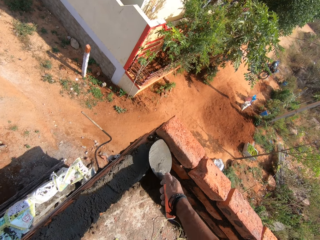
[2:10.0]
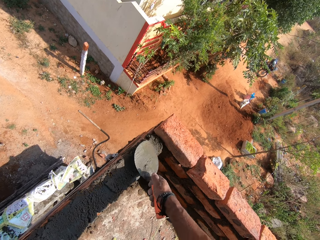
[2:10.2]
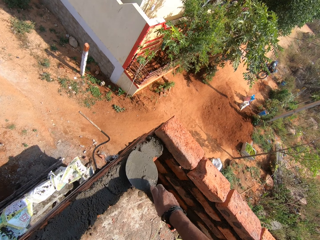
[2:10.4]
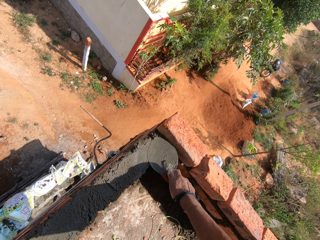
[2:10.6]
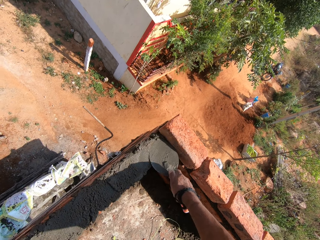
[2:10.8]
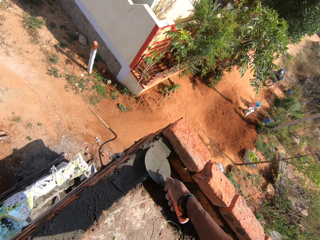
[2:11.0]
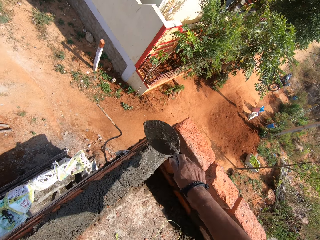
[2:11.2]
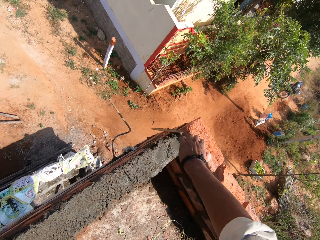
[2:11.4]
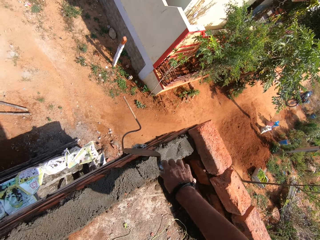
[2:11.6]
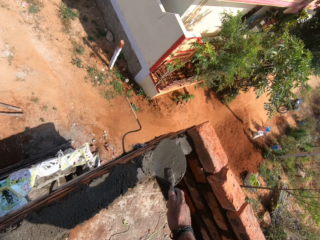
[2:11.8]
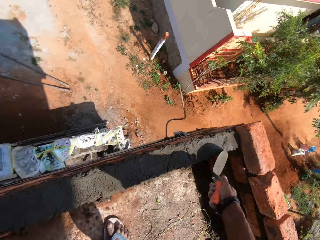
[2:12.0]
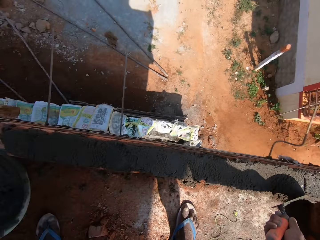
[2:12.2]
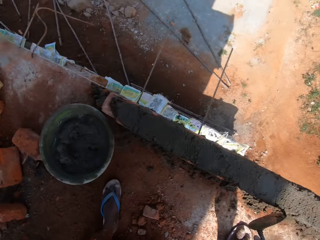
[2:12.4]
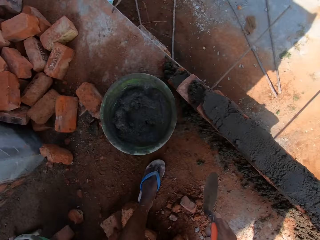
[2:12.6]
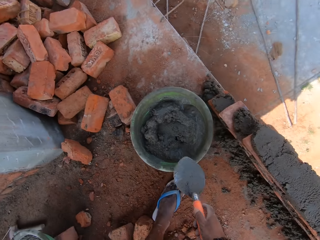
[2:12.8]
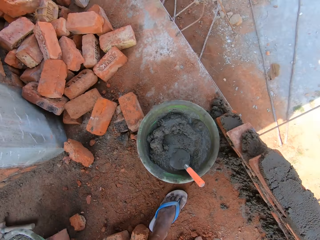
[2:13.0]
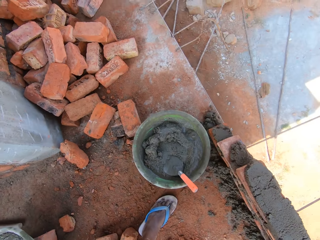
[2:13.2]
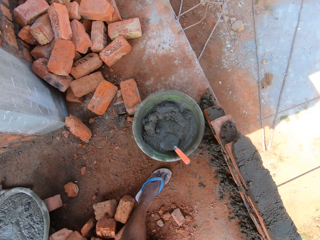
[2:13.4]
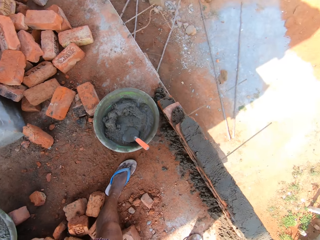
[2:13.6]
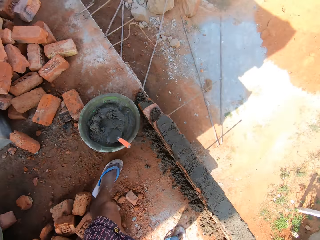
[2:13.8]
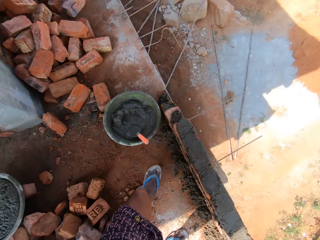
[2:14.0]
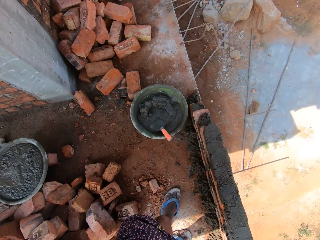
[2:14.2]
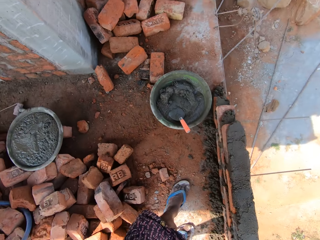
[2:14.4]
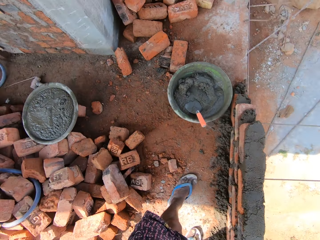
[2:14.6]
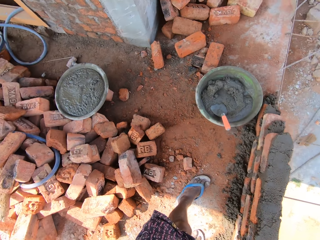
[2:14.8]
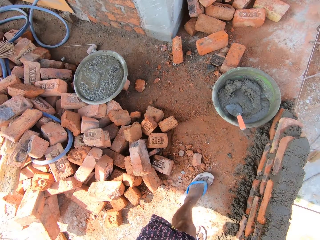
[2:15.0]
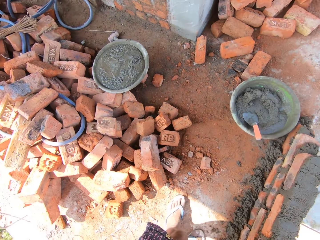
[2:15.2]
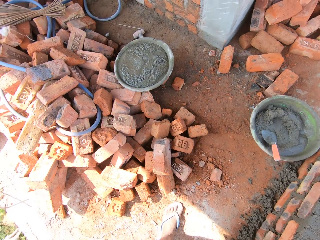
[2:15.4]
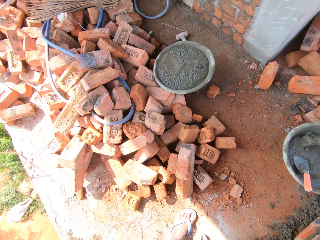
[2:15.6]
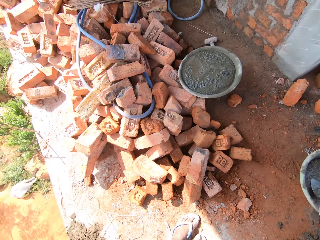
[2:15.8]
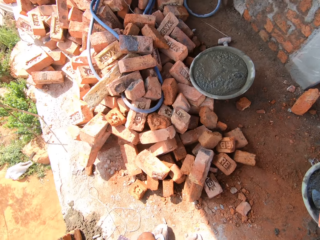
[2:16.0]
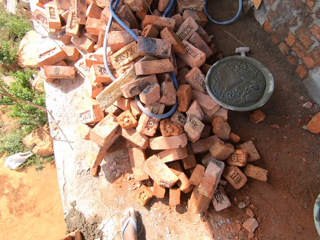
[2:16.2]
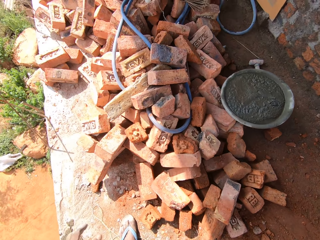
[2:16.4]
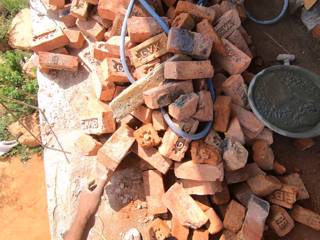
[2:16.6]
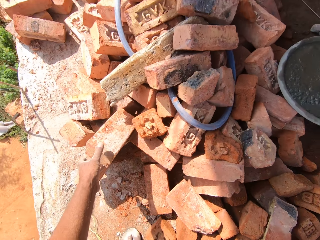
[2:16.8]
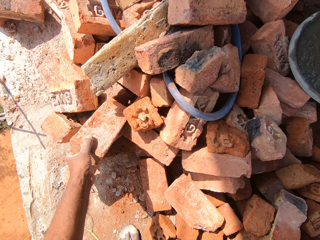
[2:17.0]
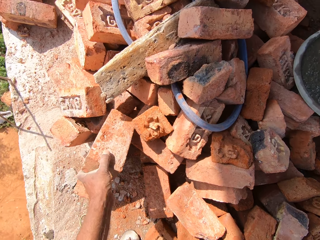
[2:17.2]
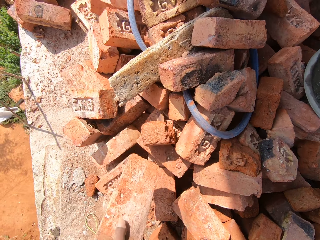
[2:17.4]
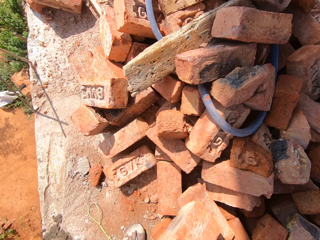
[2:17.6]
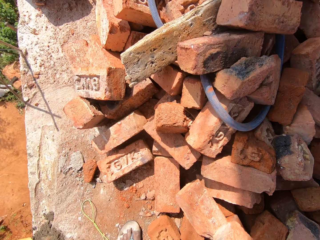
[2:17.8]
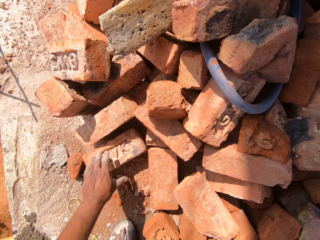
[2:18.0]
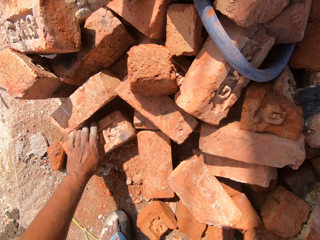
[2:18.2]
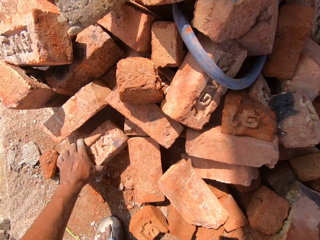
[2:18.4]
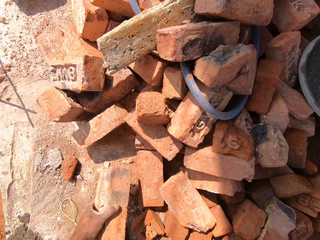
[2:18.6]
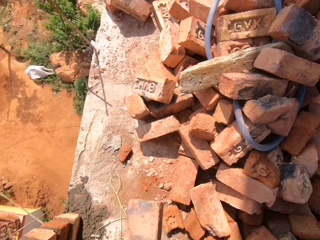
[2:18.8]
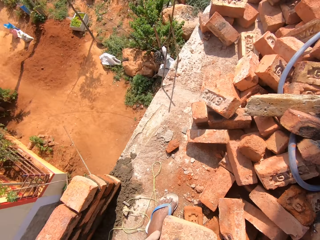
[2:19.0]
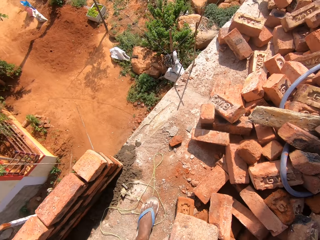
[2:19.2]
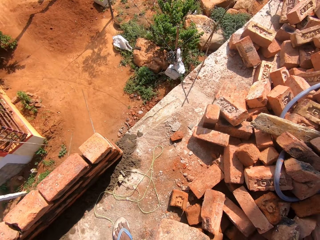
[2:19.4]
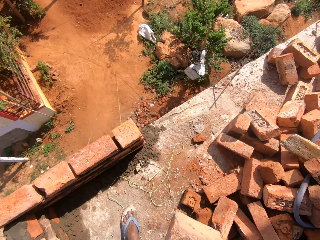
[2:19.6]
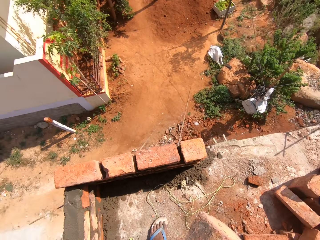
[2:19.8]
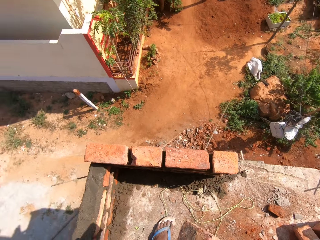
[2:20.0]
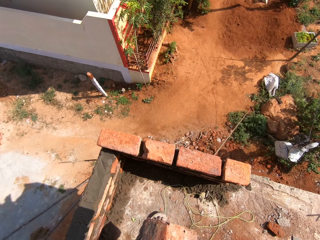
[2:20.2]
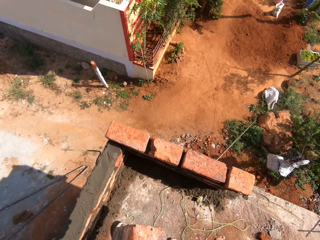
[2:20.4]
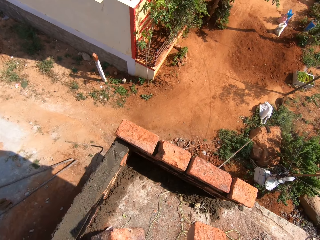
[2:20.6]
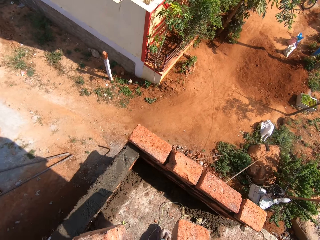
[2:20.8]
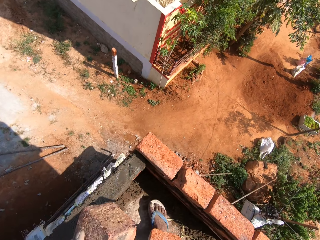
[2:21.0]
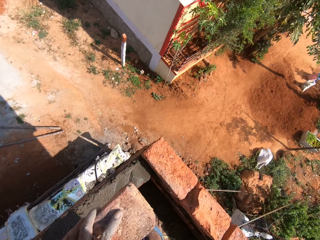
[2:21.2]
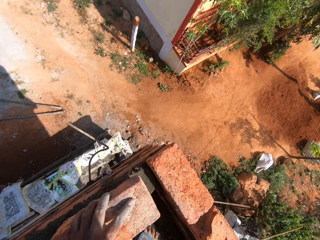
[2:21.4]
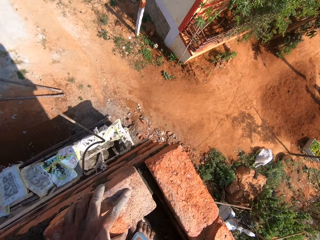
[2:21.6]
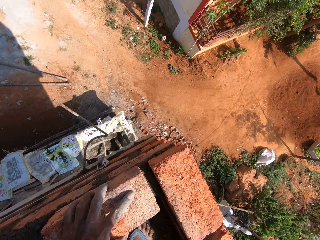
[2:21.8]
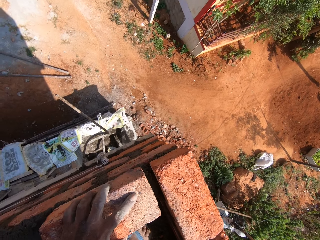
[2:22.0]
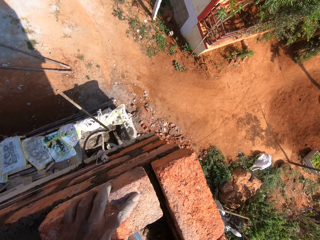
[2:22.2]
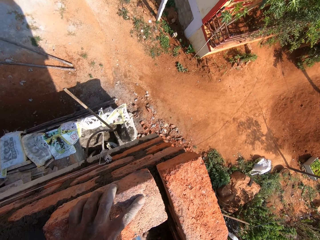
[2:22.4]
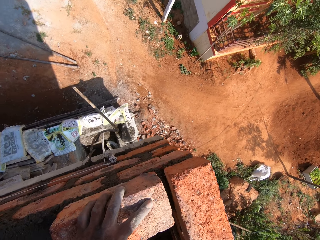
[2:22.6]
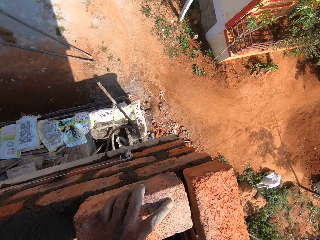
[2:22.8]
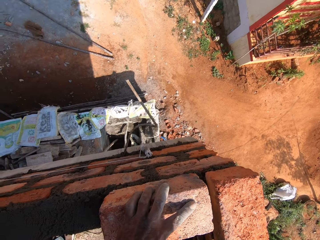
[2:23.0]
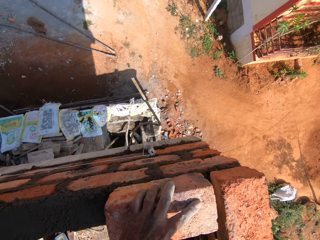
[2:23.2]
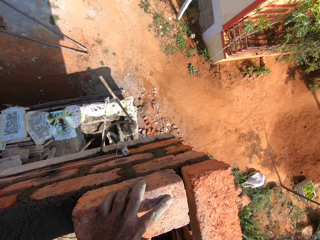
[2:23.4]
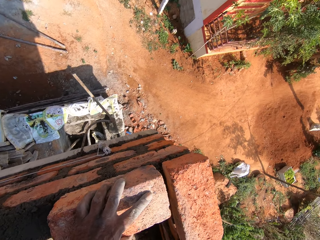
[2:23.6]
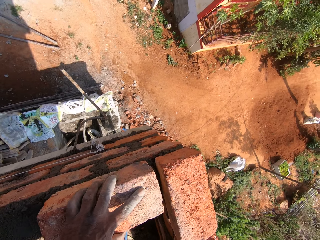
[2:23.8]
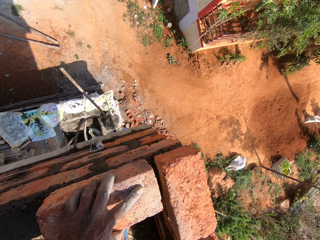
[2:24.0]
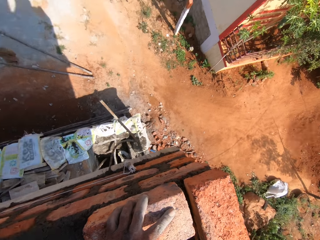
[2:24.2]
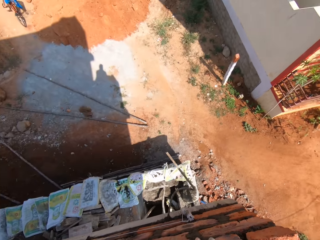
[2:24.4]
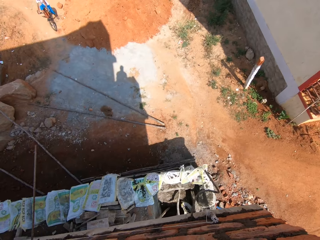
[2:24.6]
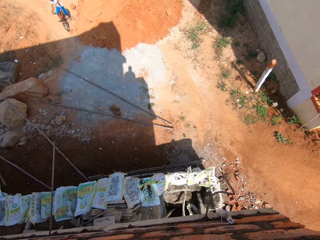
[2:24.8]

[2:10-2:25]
The camera wearer puts the plaster on the block with a trowel. They smear the plaster on the block with the trowel. They throw the trowel in the basin of plaster. They move a little. They pick up a block with the left hand. They pick up a block with the left hand again. They put the block on the plaster with the left hand, on top of the other bricks.

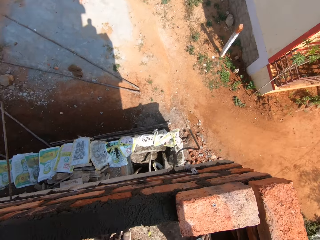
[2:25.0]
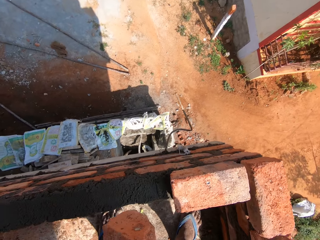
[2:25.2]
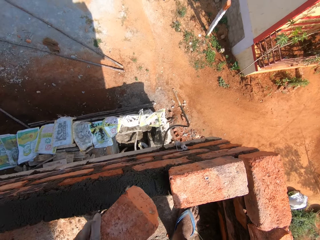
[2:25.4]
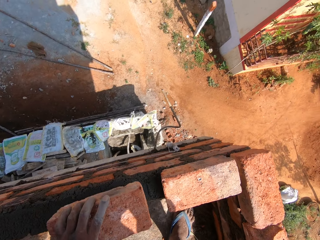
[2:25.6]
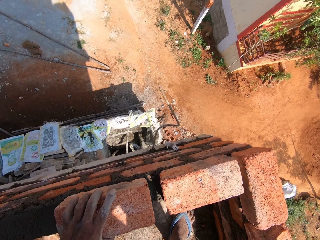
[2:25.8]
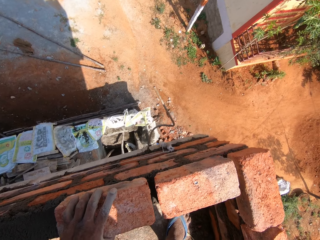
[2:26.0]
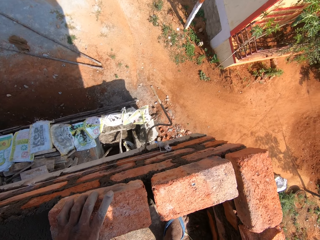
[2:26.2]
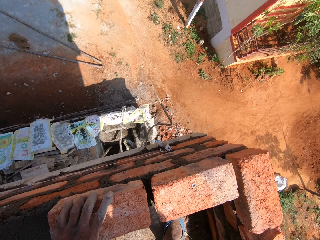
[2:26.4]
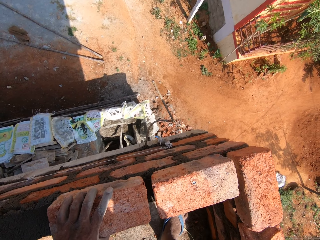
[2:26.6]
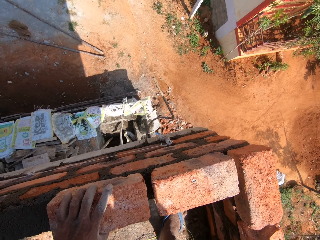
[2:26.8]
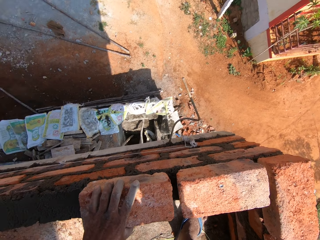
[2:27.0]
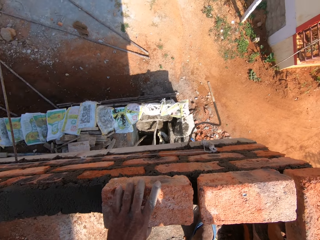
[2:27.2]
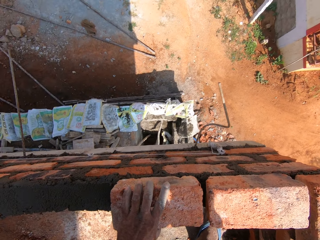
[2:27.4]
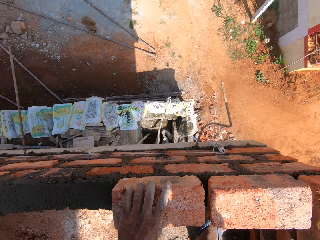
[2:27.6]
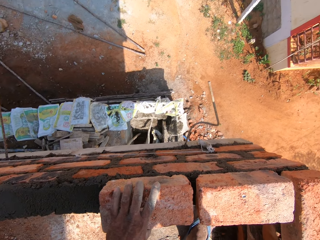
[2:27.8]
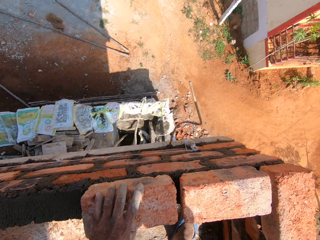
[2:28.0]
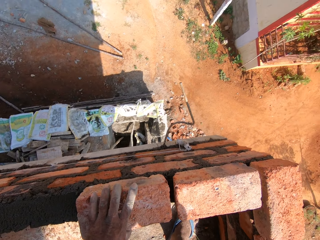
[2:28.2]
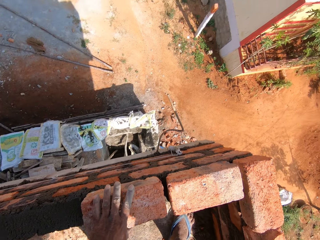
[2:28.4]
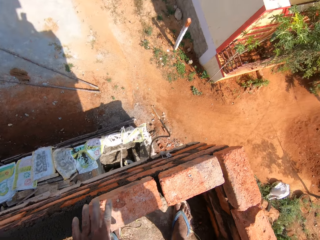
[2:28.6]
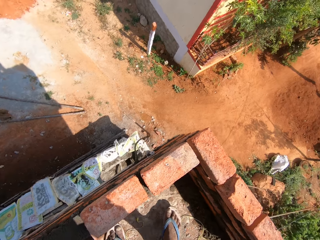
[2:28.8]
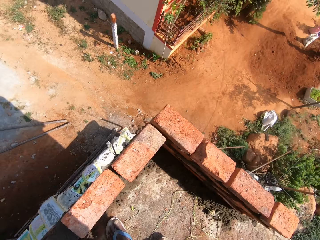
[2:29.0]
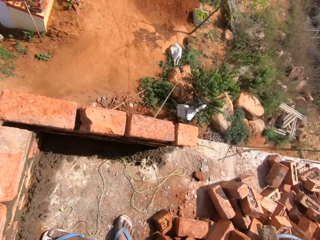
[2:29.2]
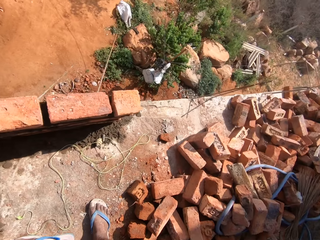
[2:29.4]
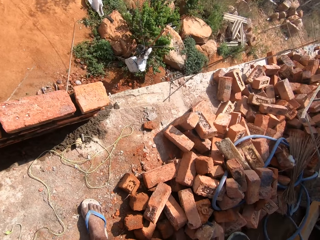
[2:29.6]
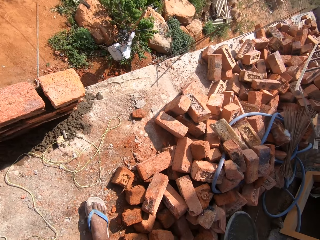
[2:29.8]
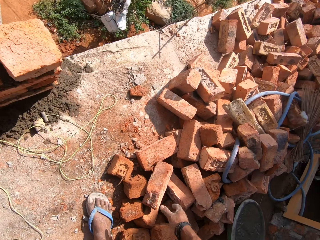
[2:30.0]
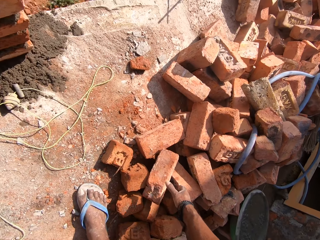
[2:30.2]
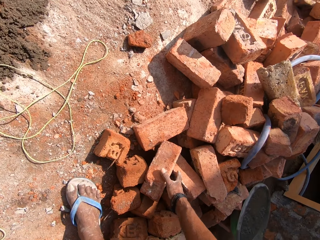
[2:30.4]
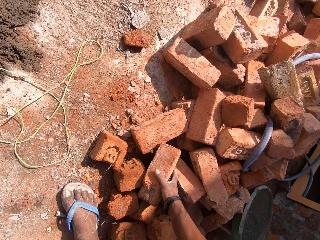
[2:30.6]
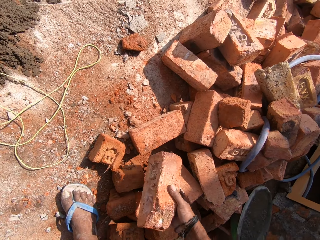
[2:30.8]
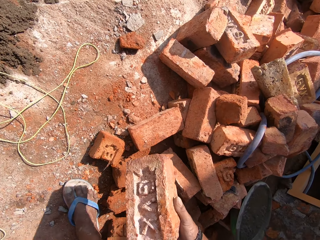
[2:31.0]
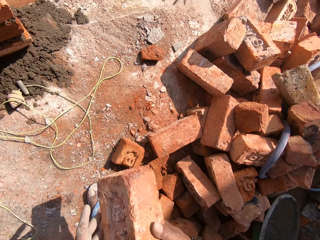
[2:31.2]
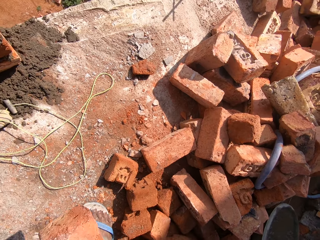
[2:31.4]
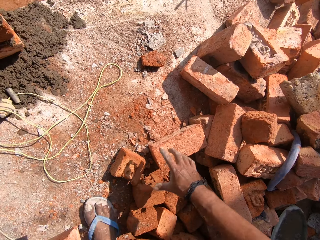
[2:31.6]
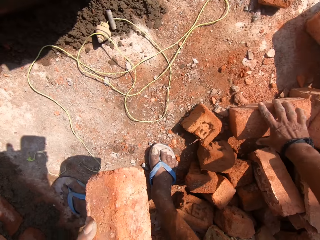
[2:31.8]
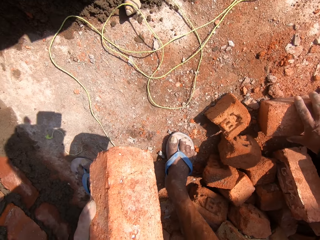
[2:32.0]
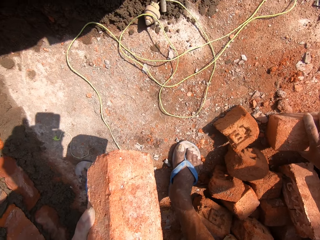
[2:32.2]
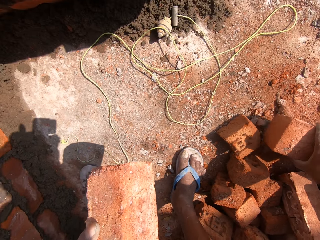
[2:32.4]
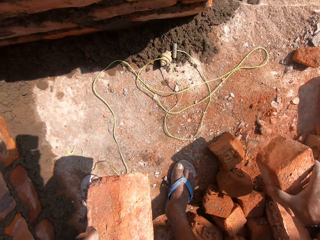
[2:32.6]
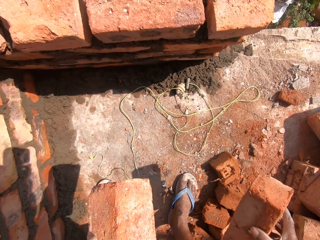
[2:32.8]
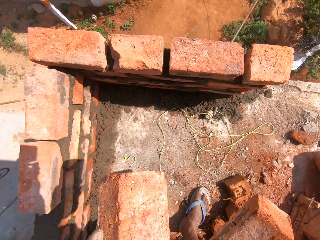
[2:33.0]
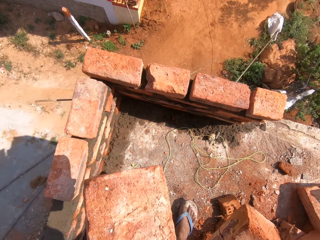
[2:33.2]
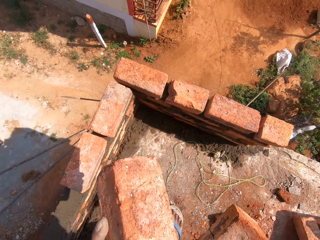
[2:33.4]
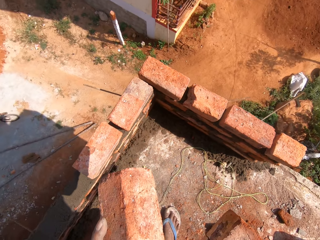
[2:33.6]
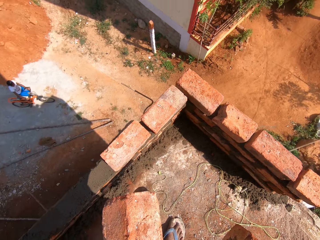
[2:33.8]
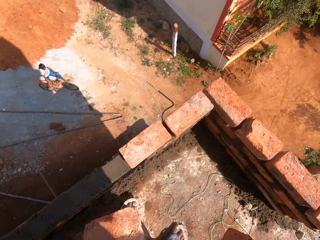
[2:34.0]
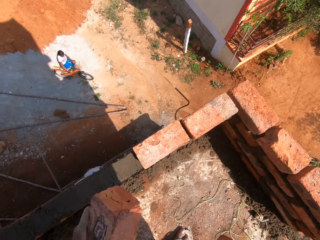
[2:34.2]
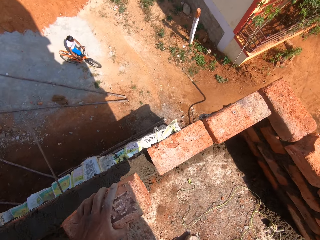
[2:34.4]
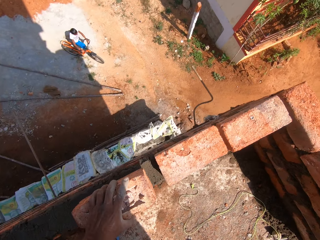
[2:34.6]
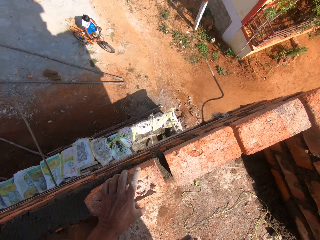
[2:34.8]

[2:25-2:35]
The camera wearer puts the block on the plaster with the left hand. They pick up a block with the right hand. They hold the block with the right hand. They pick up a block with the right hand.
